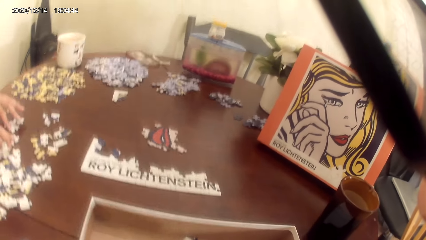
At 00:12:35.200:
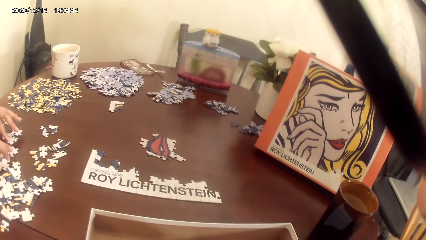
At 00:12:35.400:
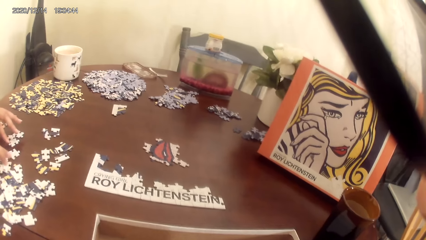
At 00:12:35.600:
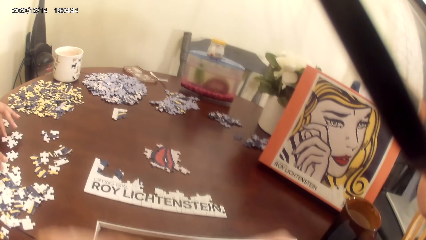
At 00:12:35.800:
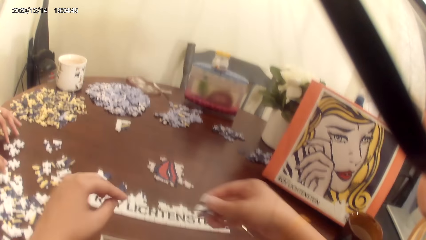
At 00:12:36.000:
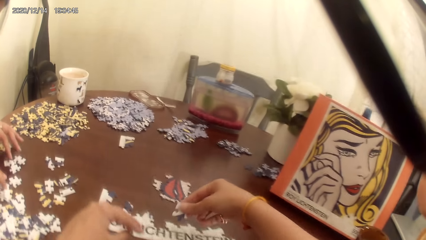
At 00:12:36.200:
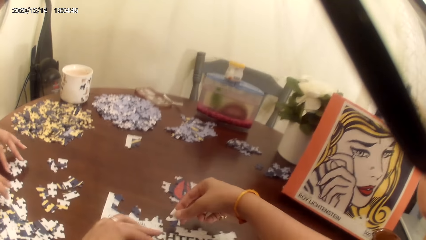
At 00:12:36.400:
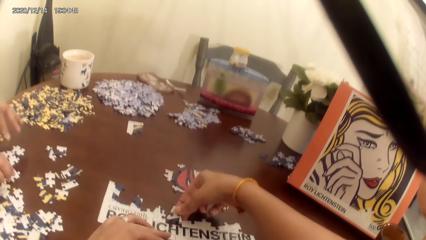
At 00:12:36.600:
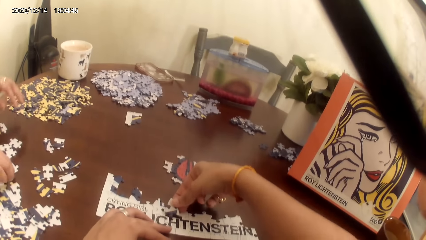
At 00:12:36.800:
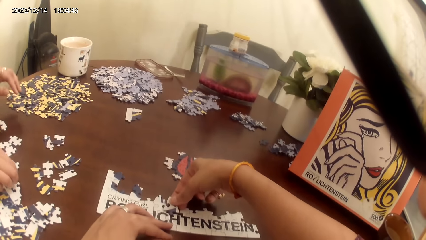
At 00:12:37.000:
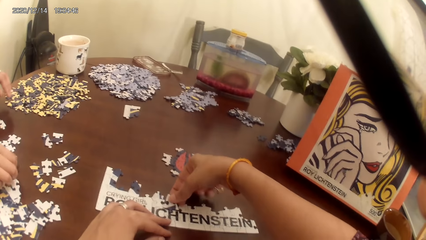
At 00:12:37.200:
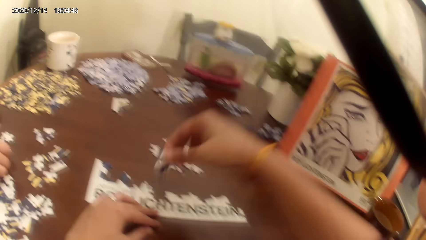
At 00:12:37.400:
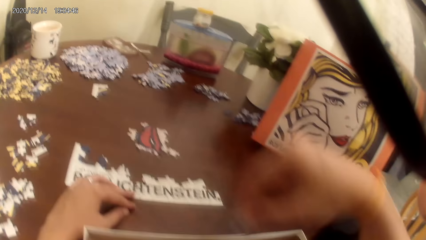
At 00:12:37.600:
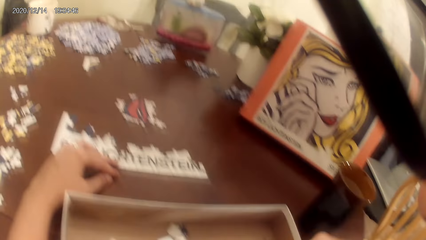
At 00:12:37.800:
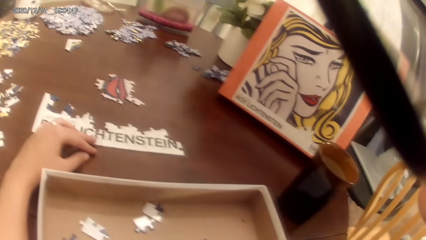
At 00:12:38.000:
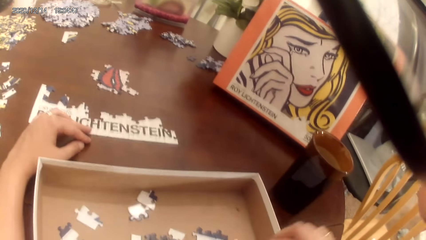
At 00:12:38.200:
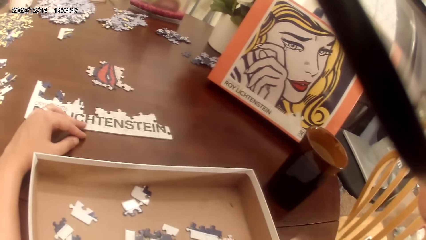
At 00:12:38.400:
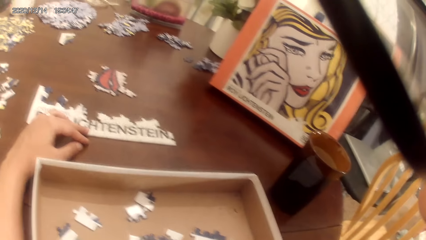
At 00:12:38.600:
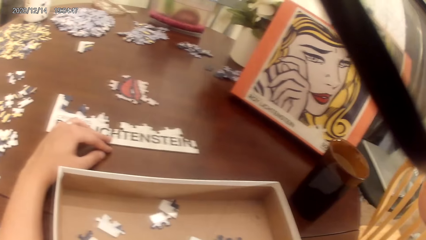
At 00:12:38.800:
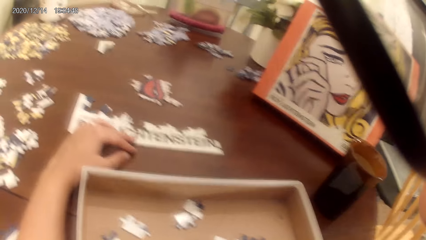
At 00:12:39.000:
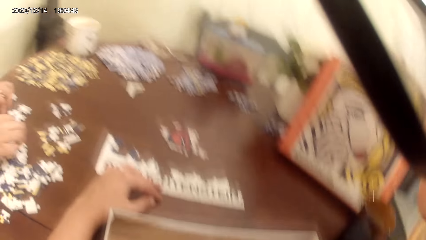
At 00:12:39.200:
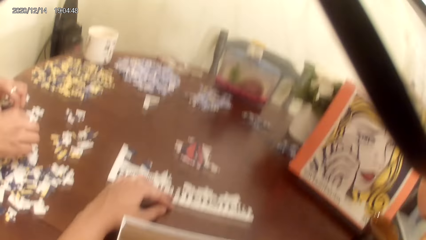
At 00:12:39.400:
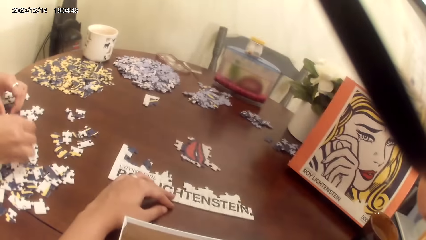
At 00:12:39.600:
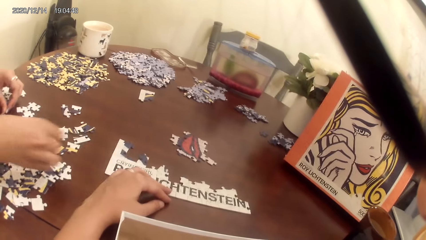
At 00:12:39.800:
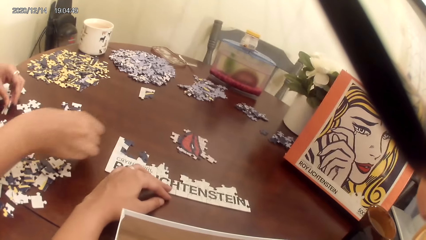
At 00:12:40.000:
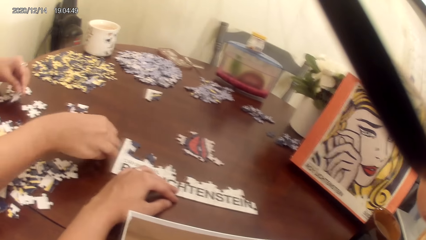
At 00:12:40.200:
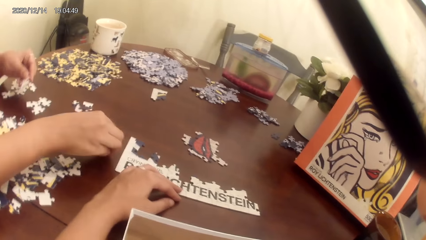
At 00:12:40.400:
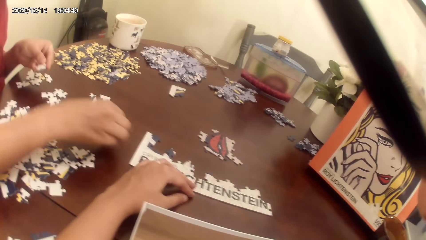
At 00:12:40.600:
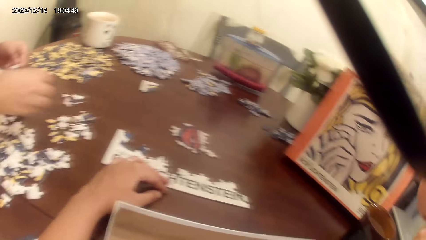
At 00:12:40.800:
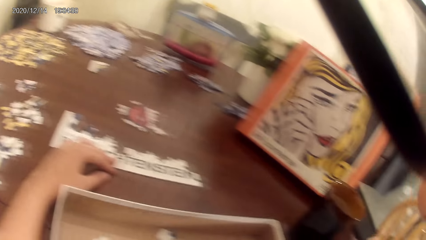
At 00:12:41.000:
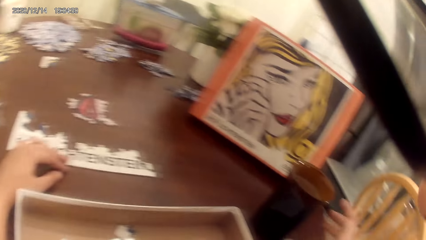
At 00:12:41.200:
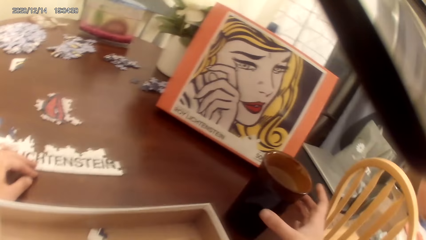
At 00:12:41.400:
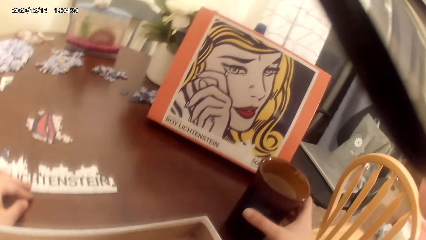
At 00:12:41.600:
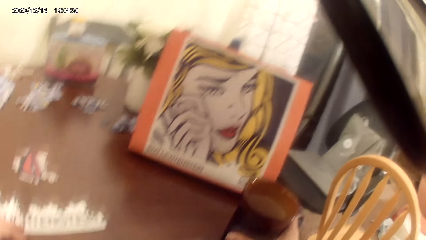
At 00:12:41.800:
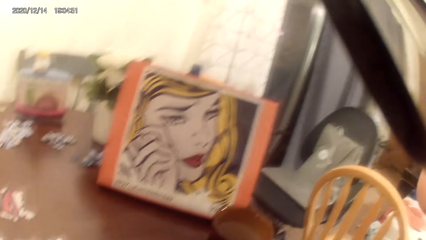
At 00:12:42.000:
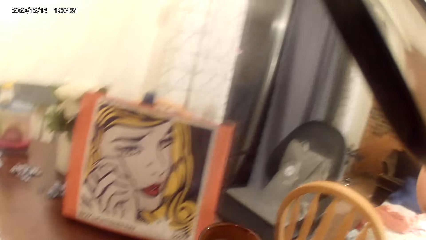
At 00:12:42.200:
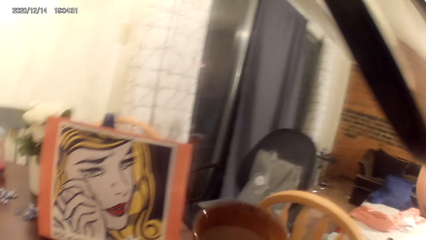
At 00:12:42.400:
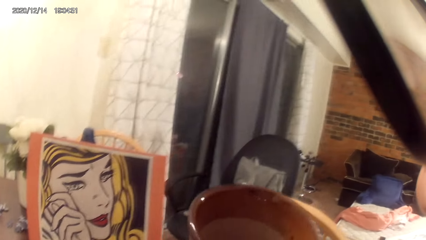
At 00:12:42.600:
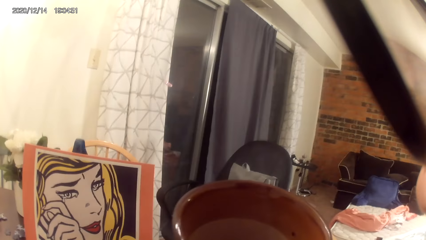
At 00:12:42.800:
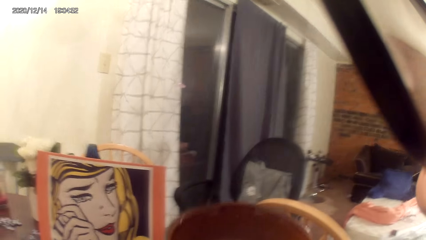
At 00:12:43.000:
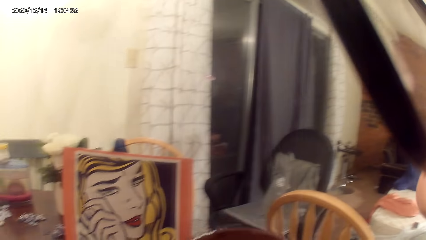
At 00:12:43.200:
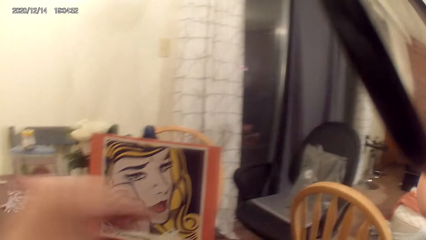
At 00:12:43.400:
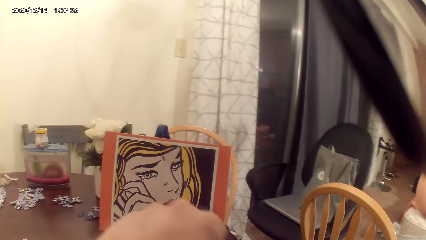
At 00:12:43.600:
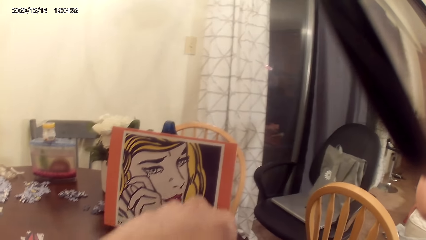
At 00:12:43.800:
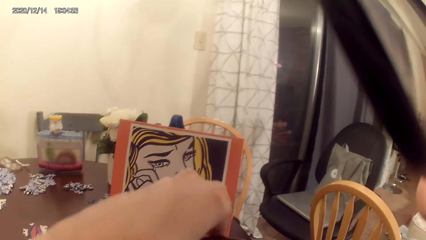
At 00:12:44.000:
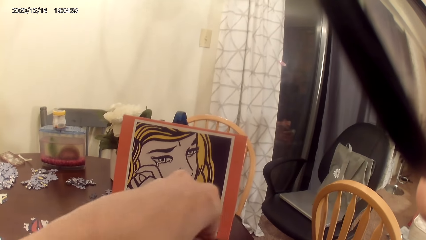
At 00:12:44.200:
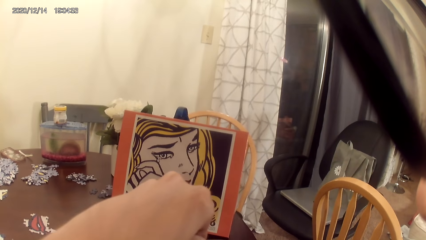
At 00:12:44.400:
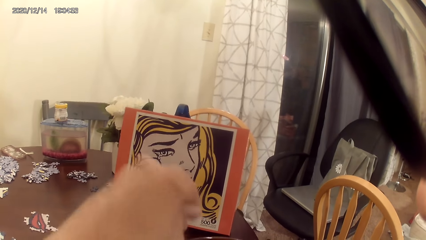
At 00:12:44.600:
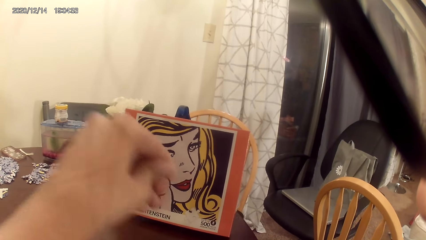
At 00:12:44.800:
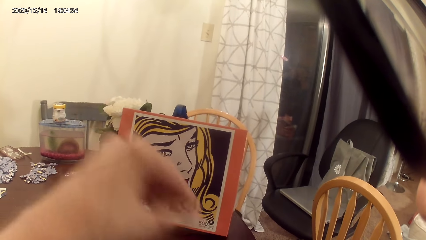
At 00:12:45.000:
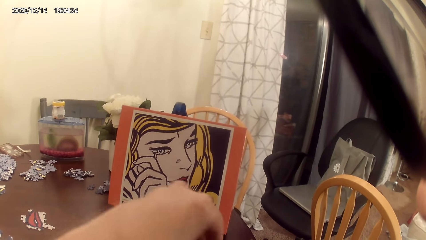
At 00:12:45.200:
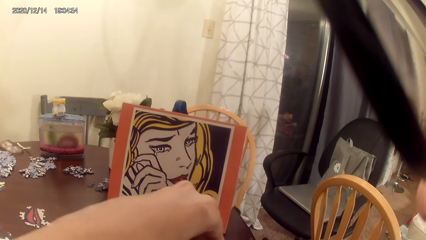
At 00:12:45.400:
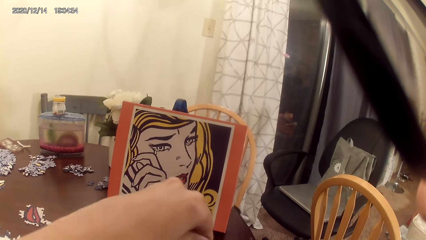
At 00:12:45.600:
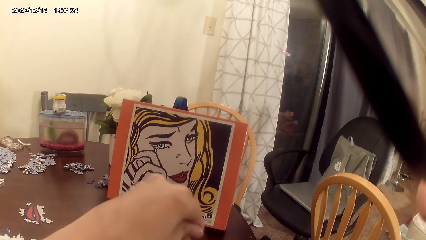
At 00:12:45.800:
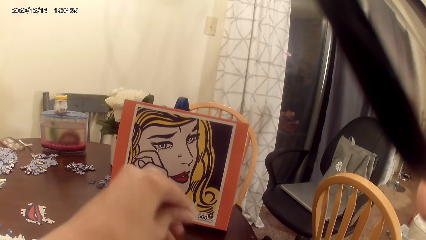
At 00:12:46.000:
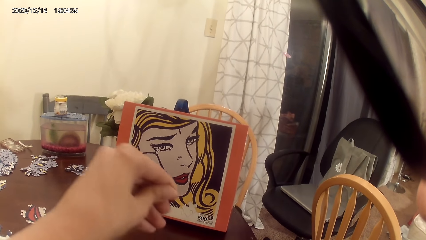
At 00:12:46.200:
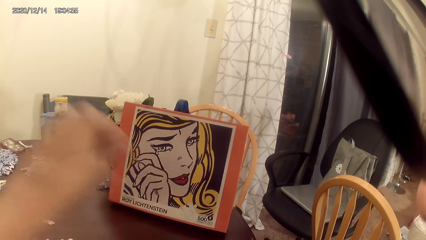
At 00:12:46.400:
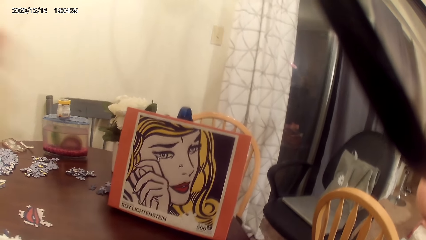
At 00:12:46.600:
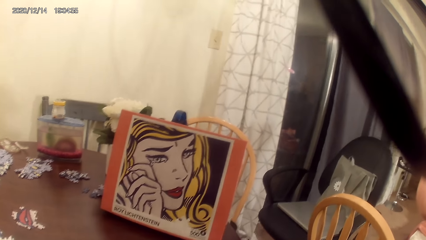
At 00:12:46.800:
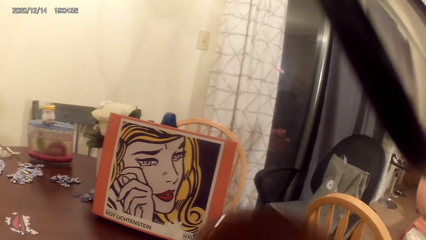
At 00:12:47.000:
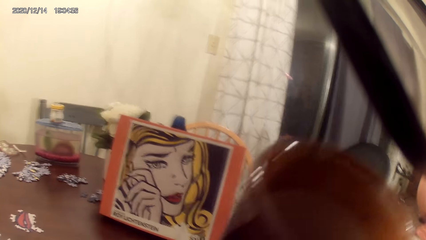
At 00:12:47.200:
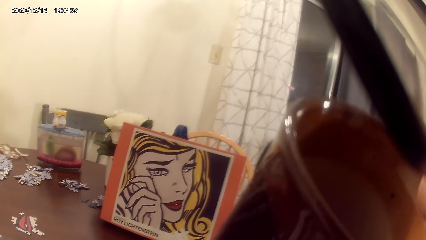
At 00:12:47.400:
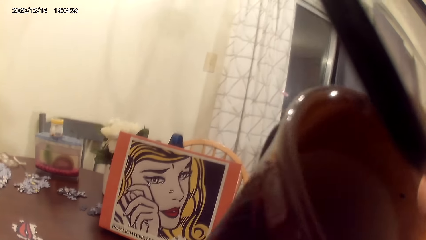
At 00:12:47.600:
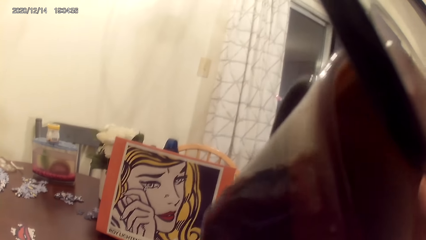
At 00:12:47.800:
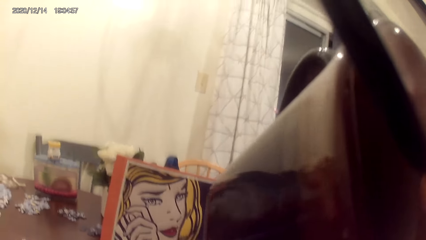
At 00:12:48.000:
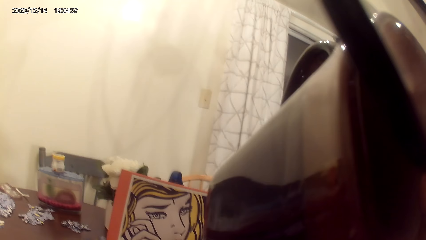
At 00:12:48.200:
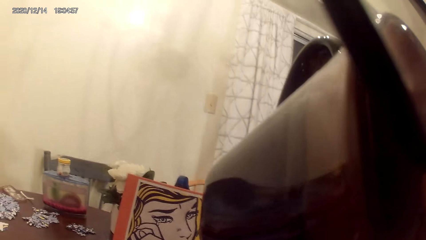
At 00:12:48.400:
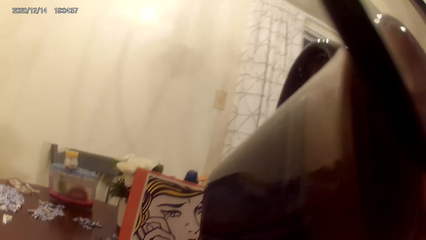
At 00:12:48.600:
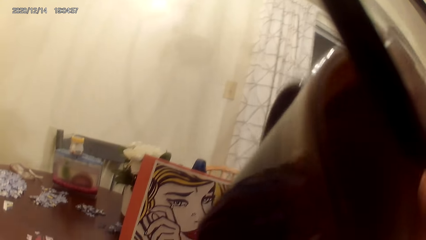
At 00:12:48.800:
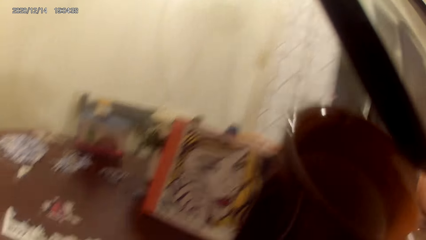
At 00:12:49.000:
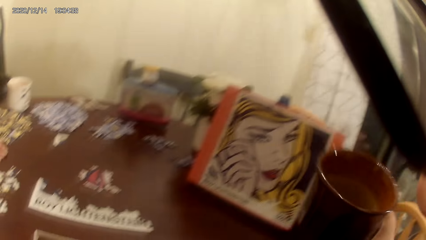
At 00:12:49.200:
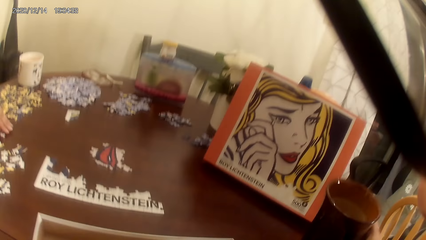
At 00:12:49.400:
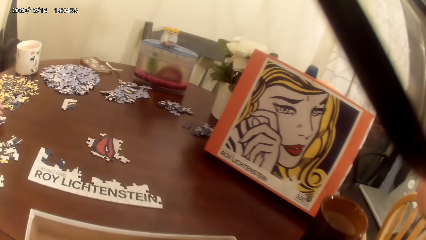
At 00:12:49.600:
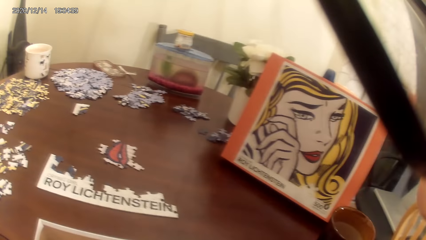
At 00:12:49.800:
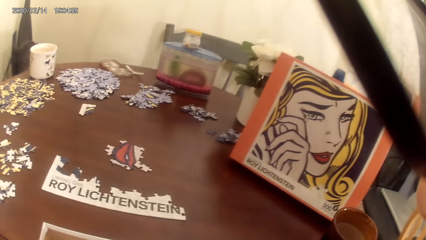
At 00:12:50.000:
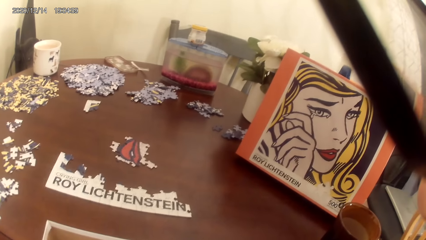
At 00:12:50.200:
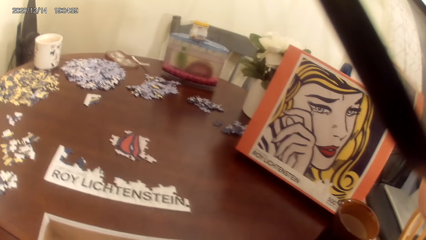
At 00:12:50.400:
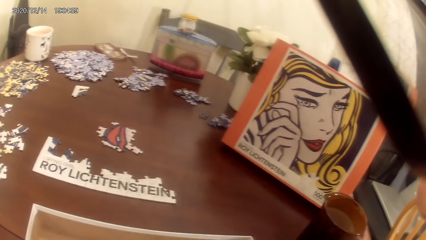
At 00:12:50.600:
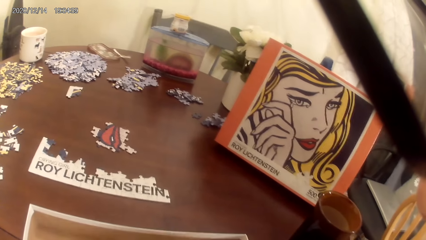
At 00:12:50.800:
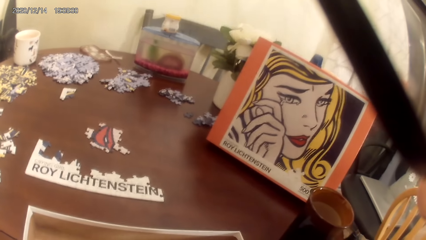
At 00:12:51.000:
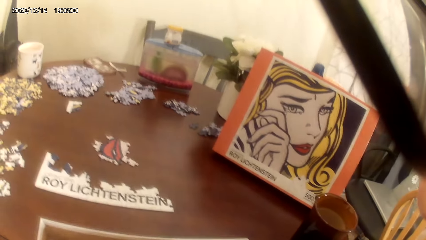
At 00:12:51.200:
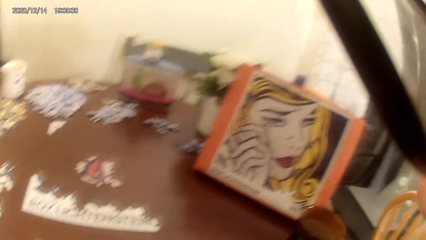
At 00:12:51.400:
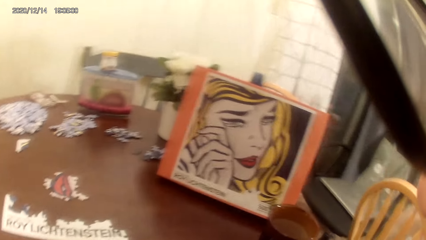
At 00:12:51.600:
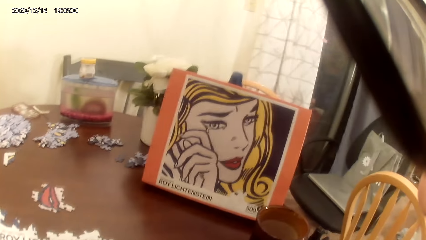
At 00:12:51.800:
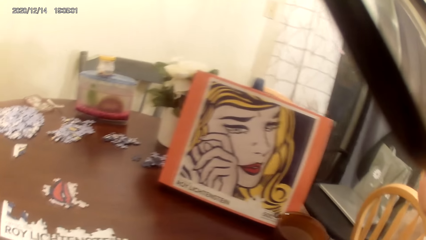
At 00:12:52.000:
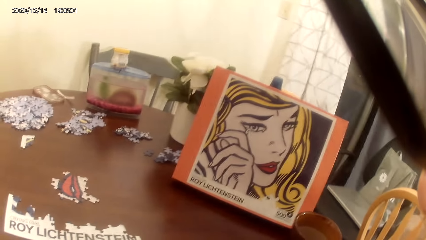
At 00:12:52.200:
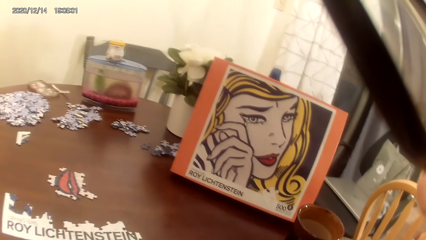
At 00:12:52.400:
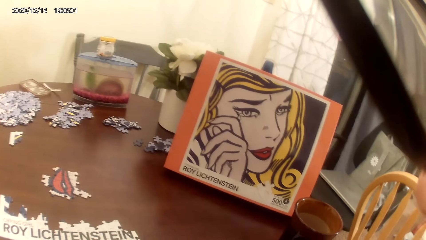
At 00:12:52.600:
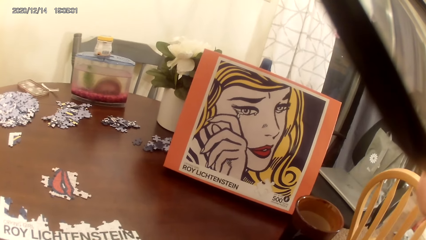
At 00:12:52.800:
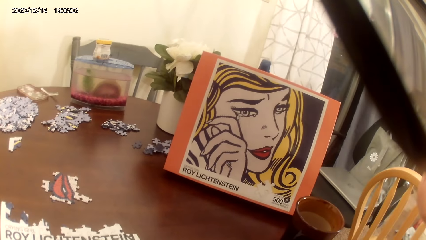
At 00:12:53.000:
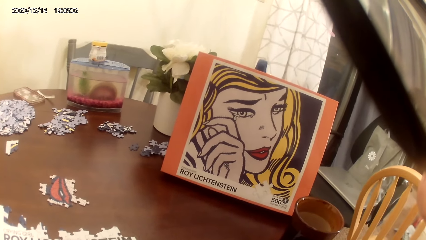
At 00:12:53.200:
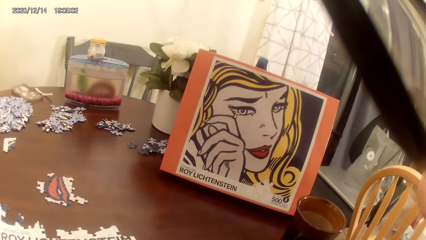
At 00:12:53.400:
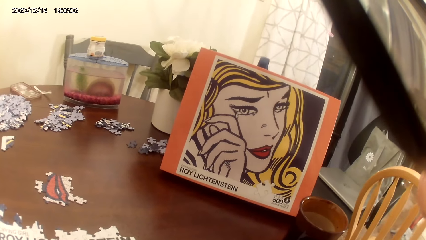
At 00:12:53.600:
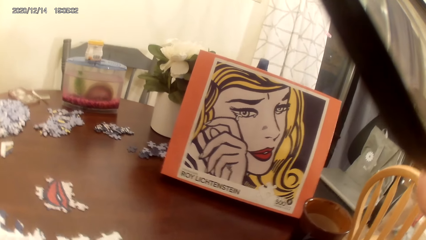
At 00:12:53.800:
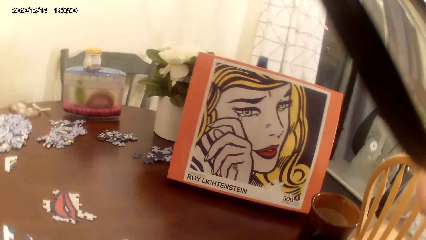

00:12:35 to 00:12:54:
The camera wearer acts on the music from a radio. The camera wearer and a person play the dominoes game. The camera wearer talks to the person. They pick a mug cup with tea on the cardboard. They take tea from the mug cup, remove something from the mug cup and drink tea. They put the mug cup on the cardboard.
